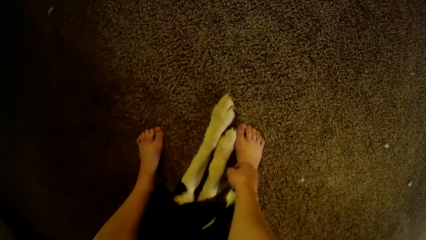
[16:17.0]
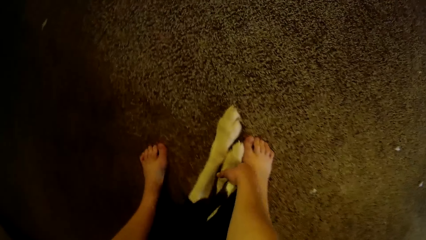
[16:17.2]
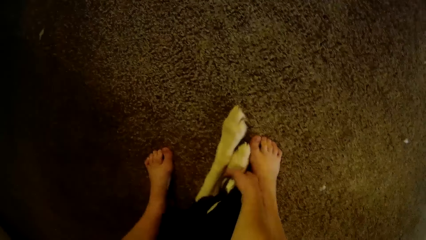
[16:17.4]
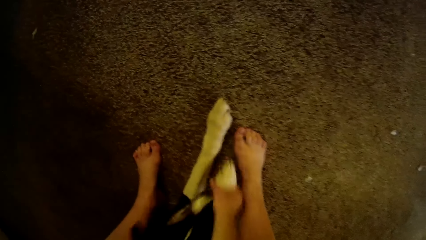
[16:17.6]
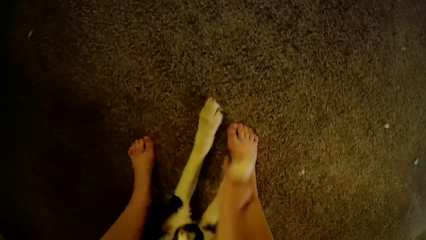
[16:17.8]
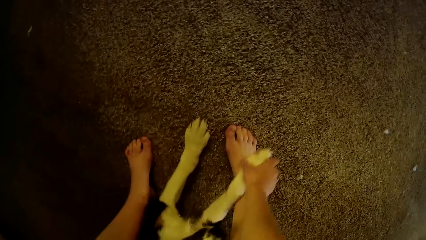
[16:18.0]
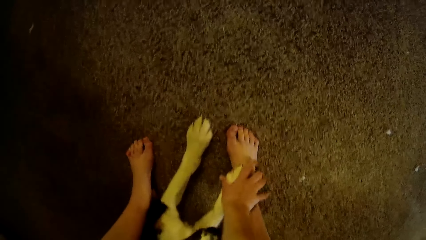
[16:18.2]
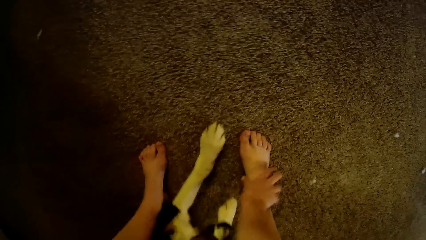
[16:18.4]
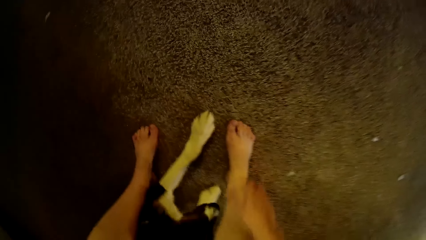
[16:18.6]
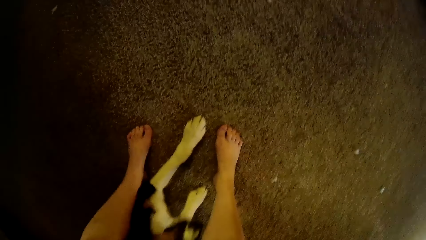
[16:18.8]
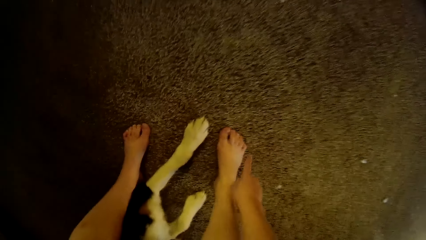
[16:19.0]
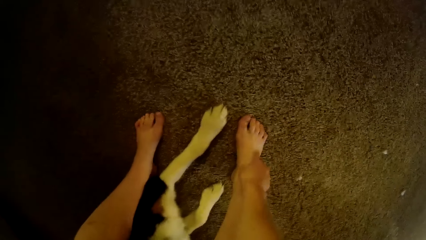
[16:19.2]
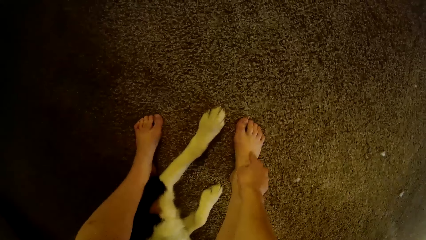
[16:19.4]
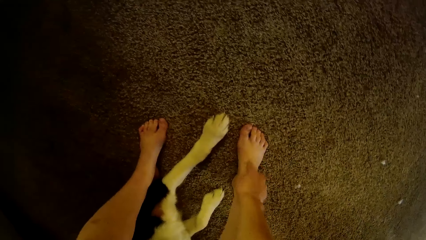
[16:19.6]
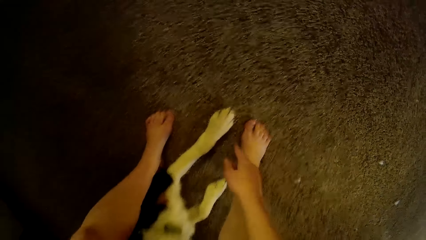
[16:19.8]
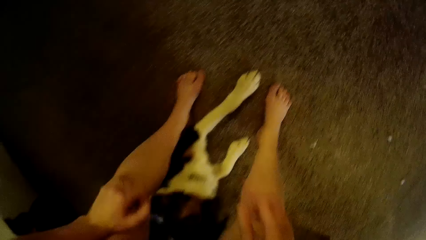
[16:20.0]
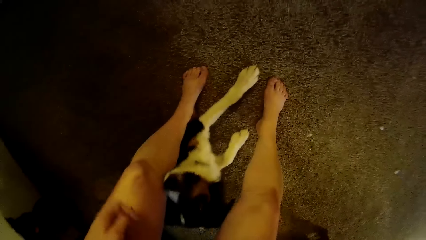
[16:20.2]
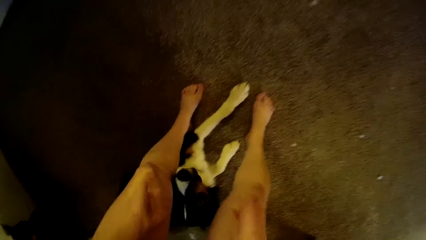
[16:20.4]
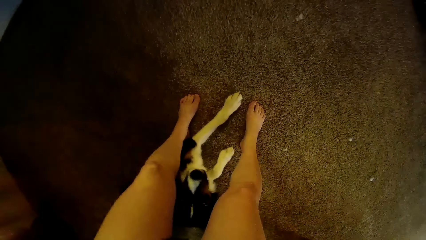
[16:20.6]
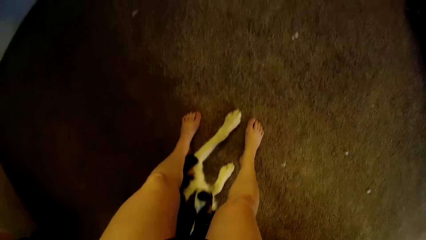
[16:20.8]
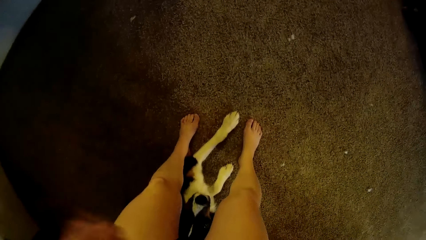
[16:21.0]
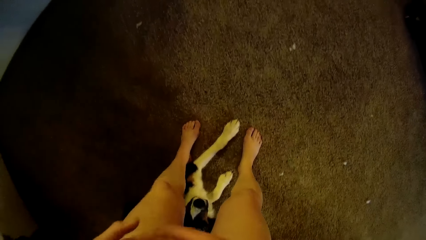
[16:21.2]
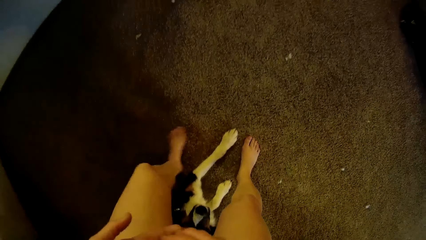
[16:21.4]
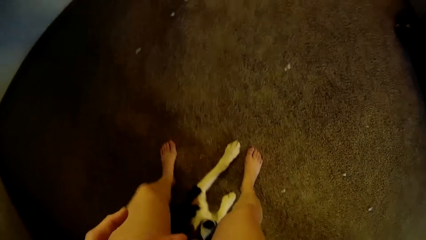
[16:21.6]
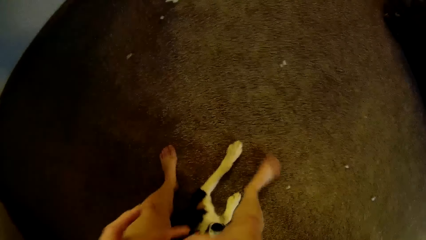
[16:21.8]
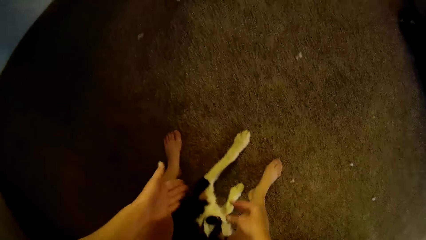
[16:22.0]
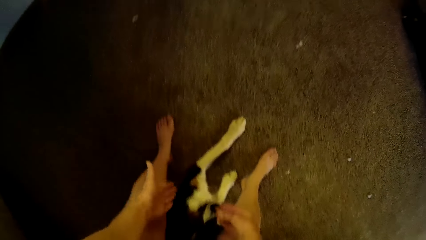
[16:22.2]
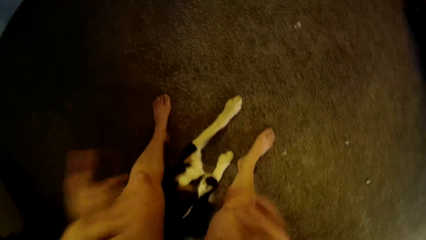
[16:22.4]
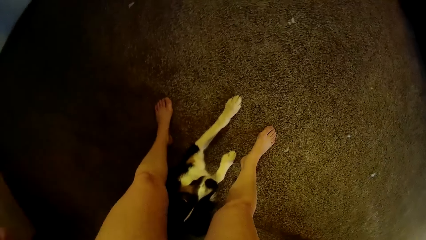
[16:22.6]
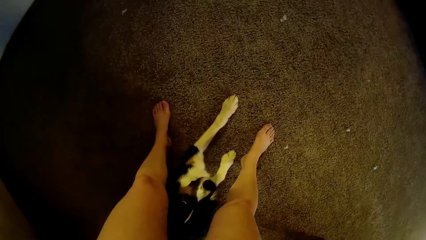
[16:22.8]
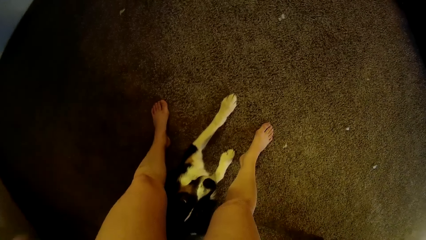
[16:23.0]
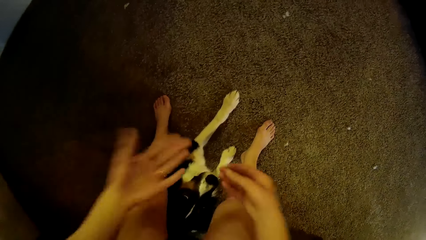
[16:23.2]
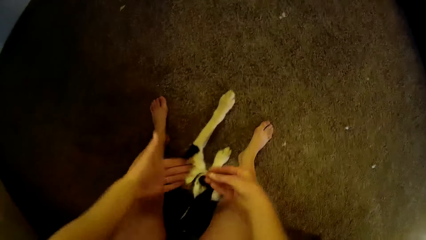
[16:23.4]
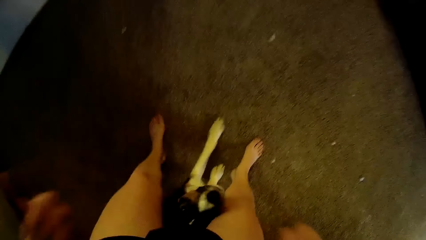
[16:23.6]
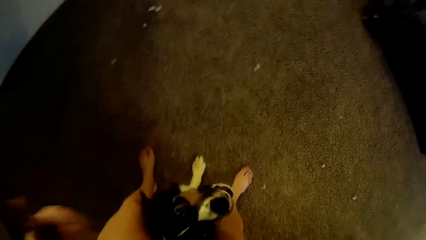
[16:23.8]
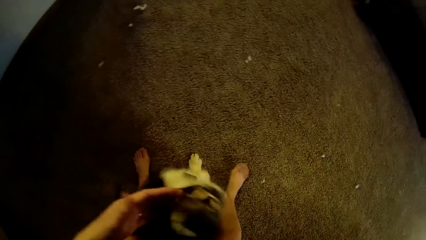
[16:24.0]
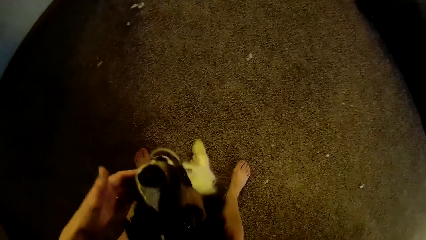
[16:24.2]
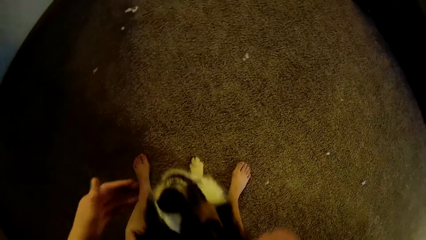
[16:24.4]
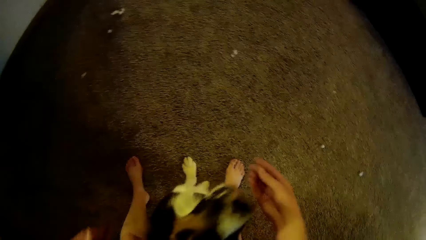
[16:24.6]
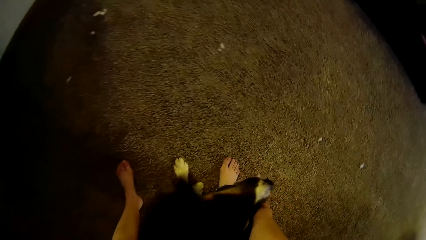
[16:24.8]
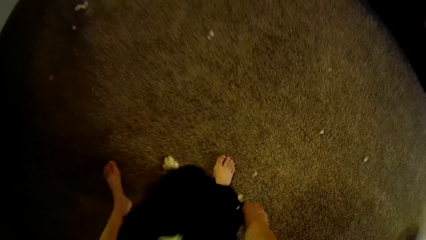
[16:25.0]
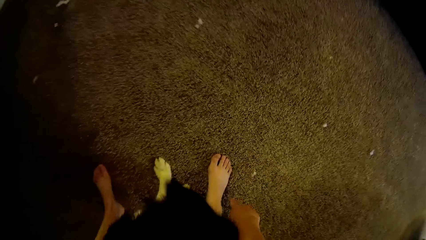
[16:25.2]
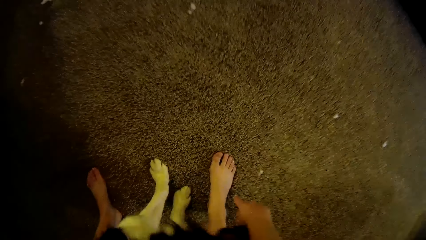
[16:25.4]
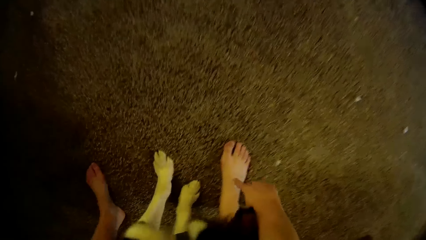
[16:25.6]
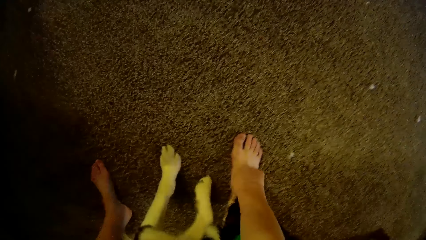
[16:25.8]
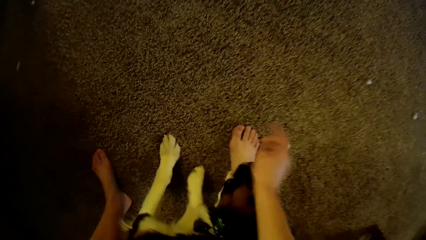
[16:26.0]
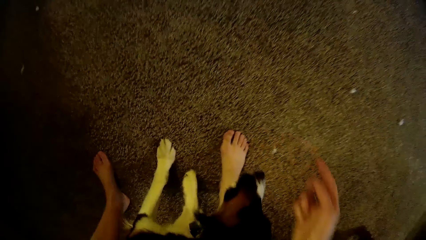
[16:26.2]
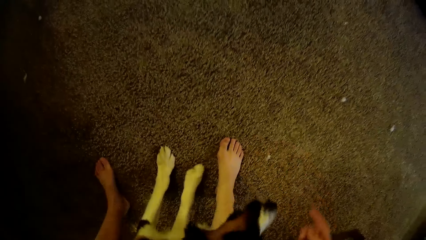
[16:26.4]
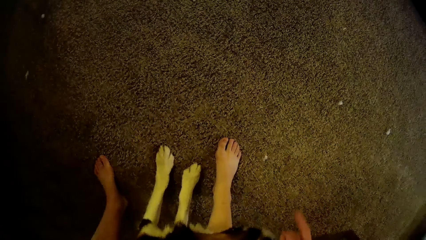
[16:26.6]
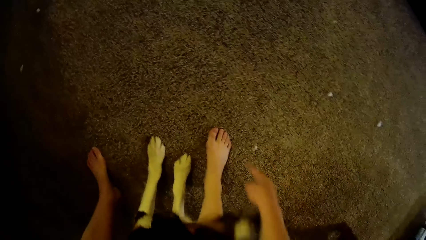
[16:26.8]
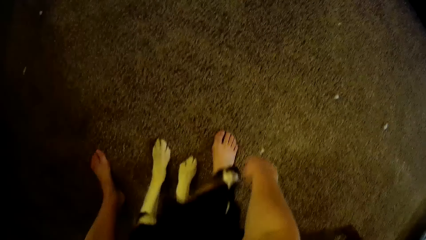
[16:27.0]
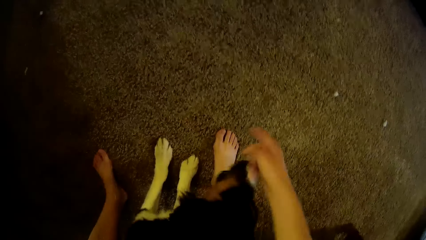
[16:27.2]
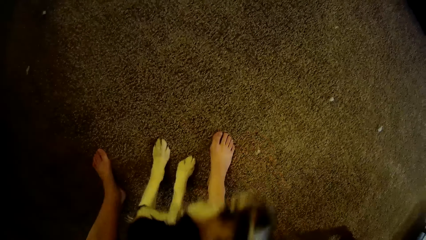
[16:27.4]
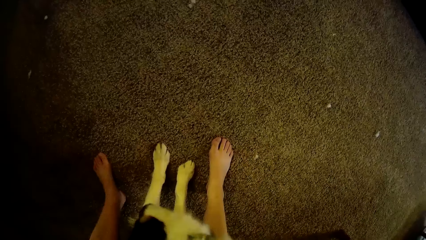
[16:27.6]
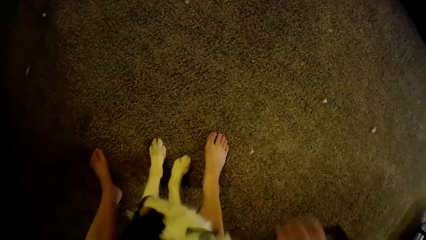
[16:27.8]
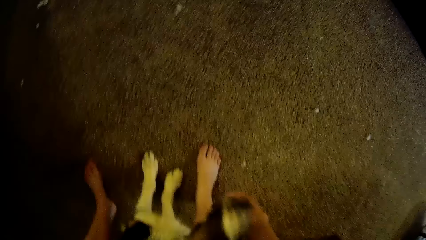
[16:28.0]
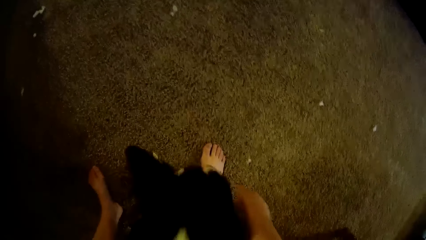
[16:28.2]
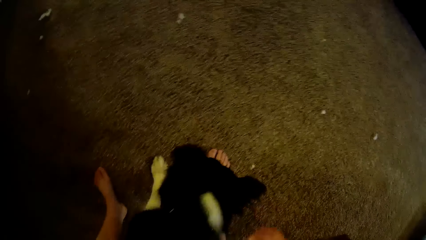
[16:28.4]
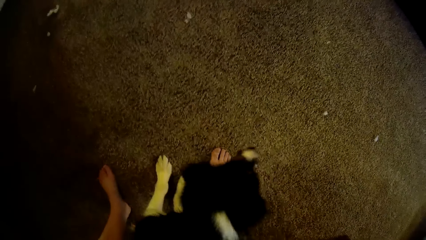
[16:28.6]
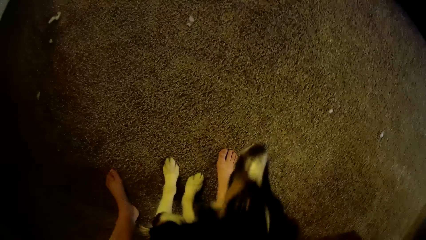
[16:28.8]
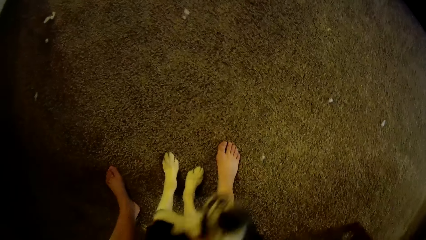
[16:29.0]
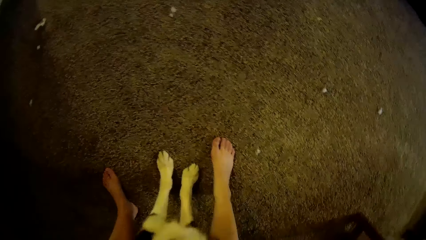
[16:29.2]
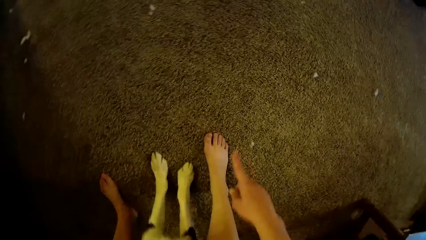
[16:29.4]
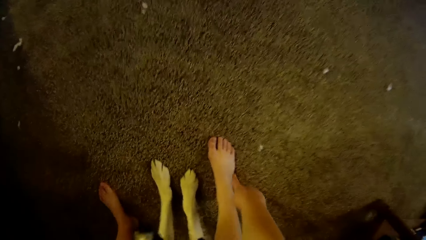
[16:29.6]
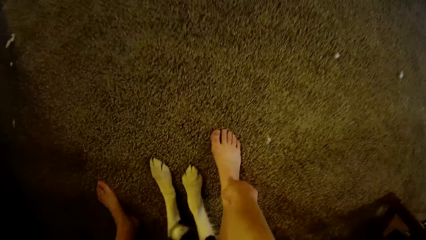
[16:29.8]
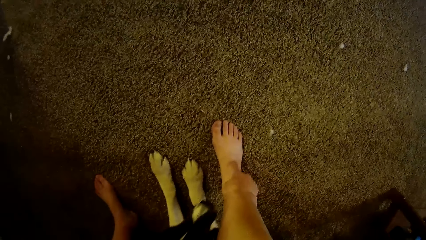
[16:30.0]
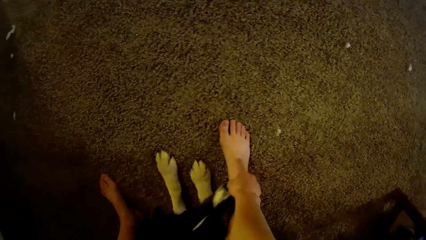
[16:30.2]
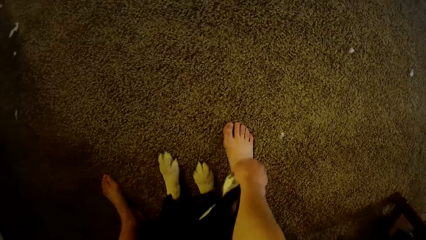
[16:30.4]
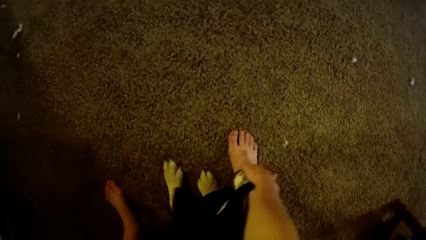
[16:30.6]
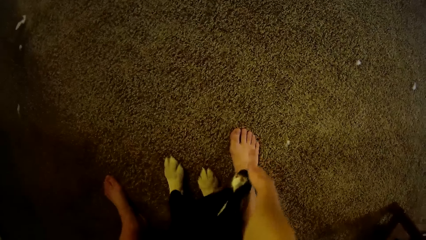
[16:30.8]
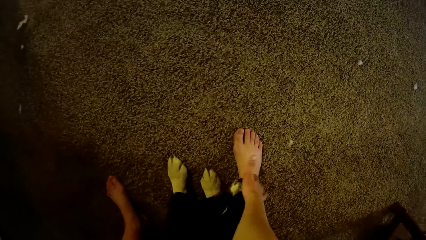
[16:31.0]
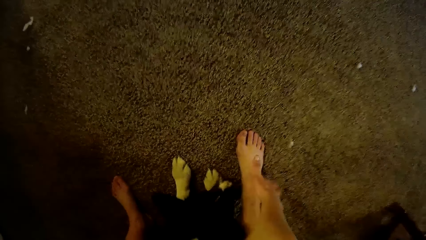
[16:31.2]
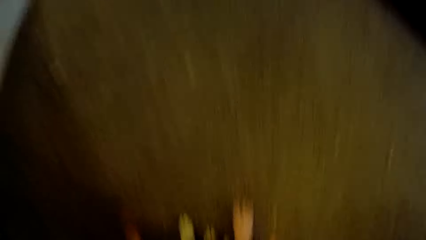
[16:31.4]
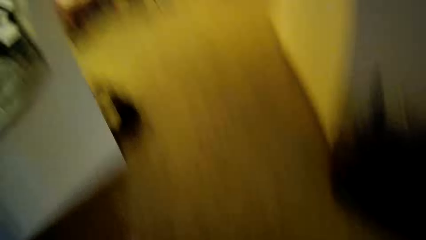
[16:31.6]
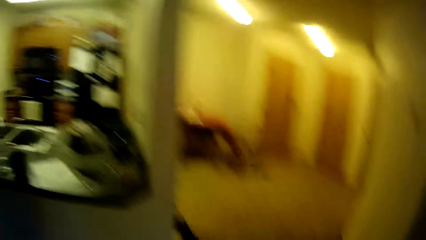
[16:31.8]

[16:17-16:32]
The camera wearer holds the dog's leg. She points at her foot. She plays with the dog. She points at her foot.
